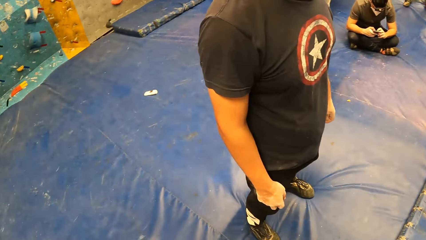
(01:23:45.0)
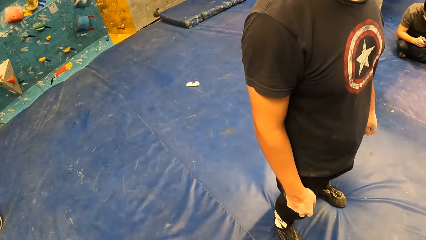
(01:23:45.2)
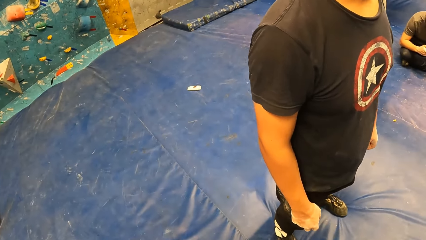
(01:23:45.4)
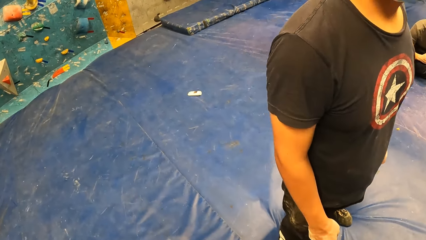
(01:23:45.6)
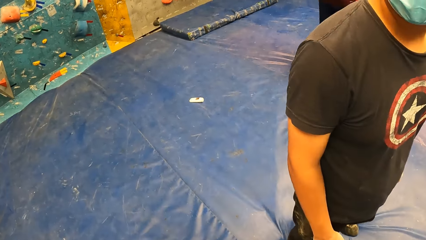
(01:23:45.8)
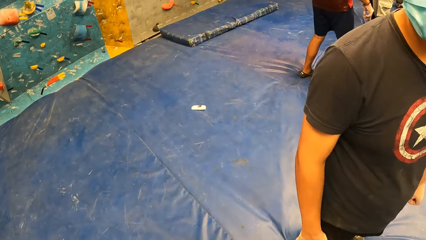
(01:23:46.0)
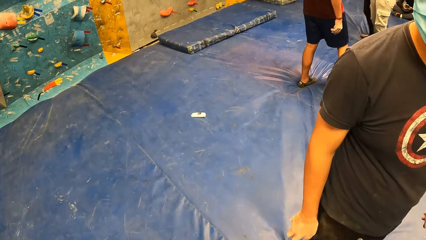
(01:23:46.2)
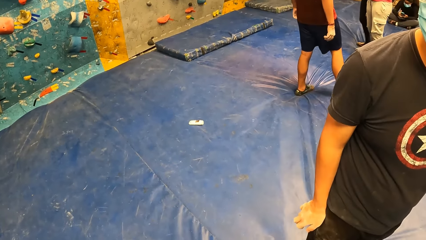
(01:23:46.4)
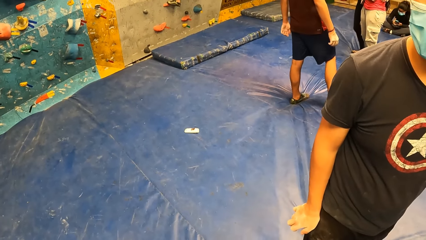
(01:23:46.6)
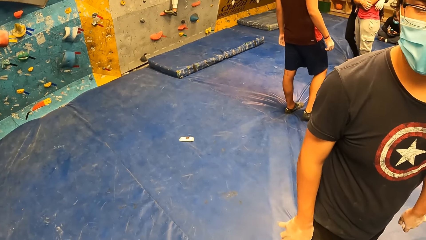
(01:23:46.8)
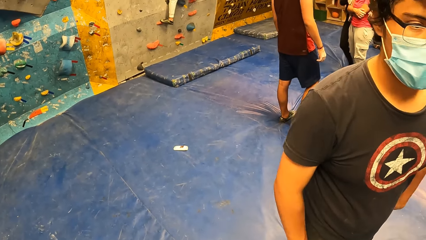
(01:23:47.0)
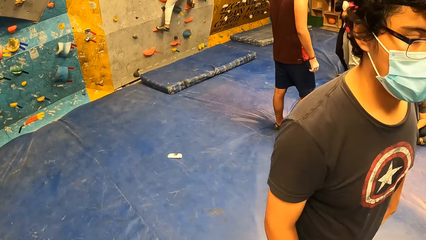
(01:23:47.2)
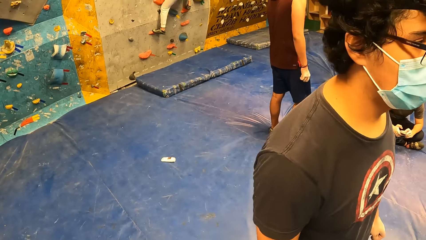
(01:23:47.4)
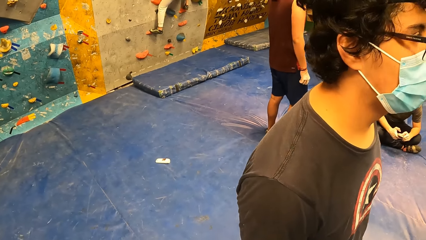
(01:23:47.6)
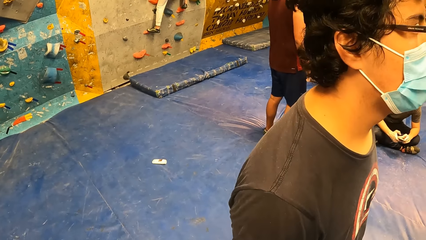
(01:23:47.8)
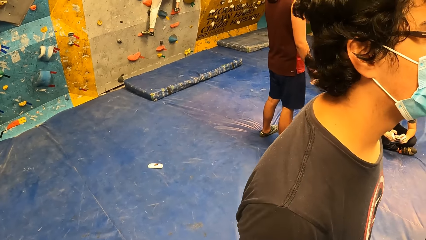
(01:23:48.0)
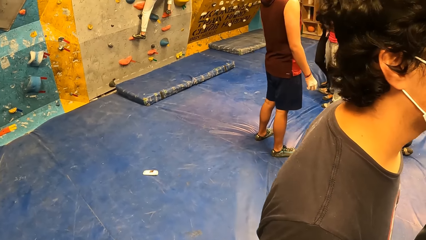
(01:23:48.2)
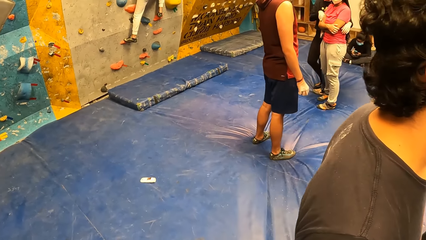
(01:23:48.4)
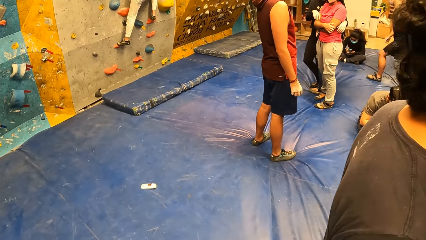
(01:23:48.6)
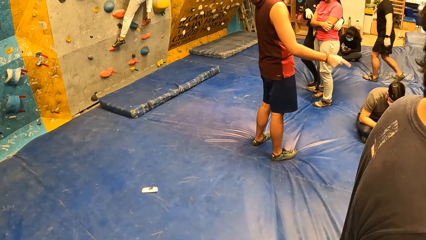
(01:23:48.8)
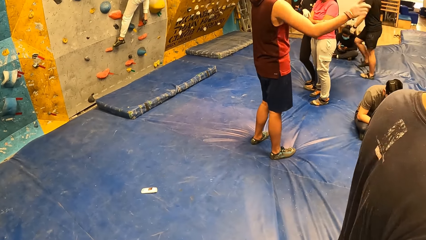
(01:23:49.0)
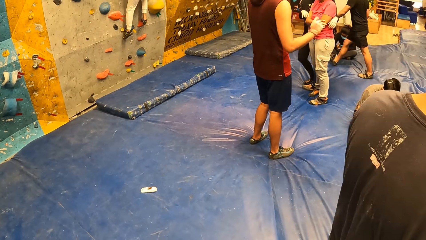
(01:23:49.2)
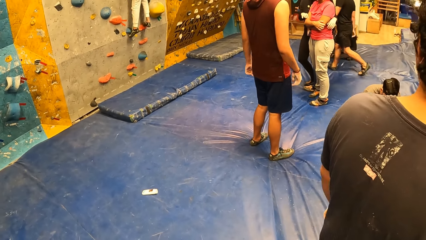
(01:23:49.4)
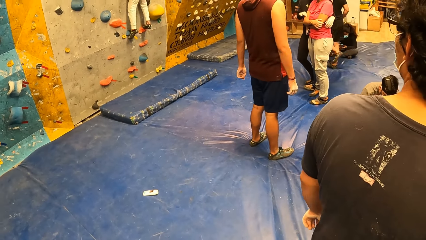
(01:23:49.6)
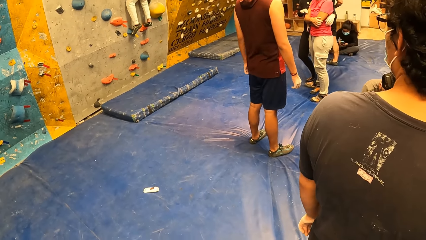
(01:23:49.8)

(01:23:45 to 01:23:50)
The camera wearer looks around.

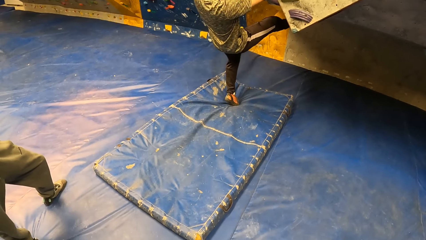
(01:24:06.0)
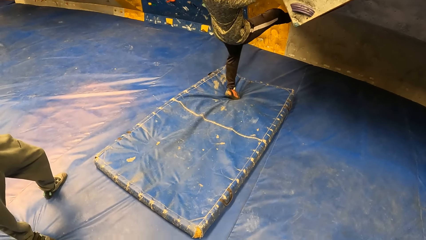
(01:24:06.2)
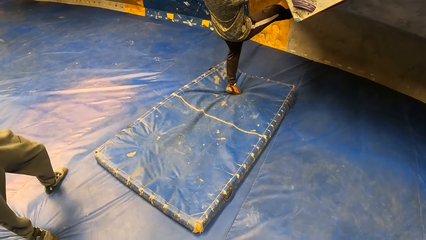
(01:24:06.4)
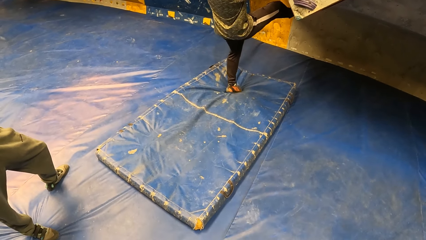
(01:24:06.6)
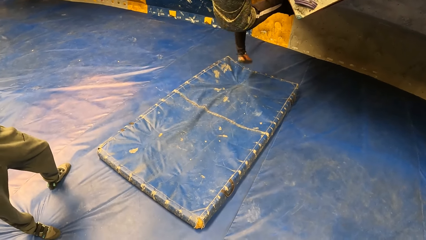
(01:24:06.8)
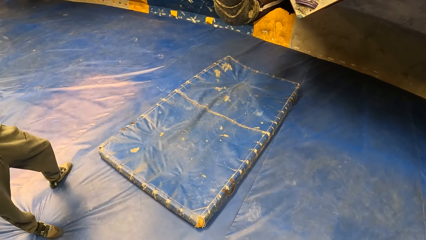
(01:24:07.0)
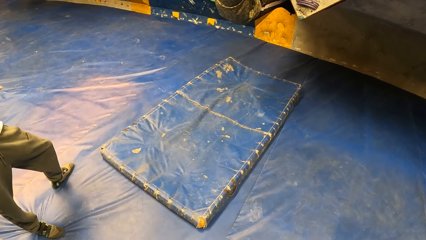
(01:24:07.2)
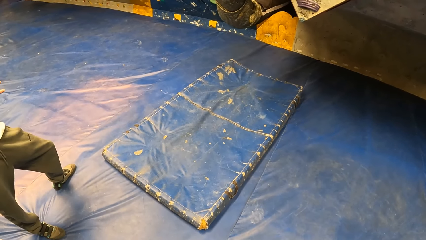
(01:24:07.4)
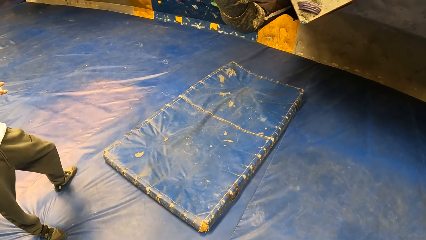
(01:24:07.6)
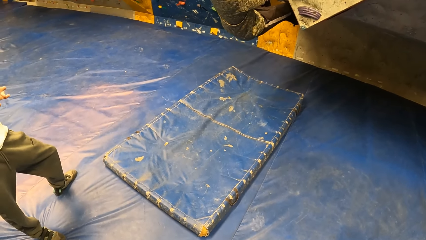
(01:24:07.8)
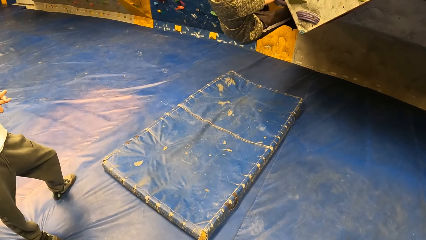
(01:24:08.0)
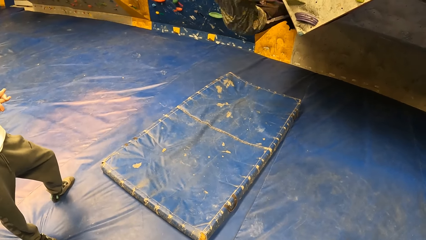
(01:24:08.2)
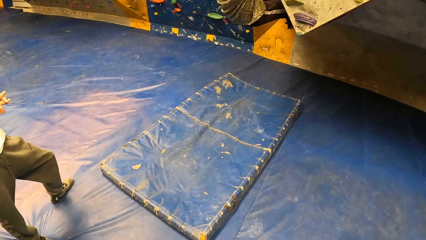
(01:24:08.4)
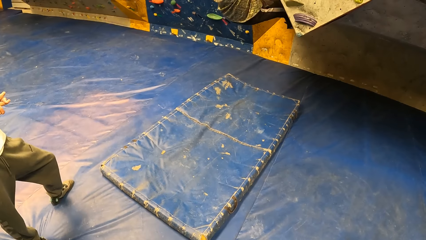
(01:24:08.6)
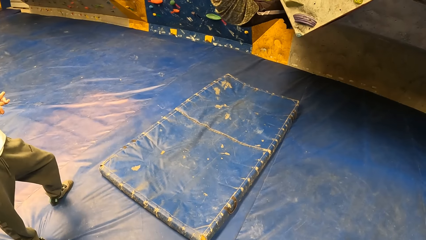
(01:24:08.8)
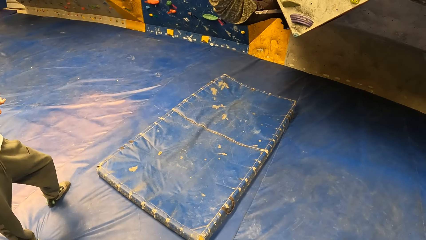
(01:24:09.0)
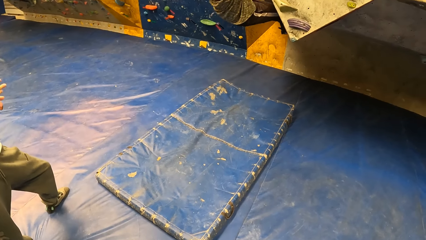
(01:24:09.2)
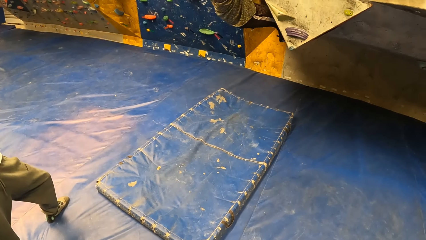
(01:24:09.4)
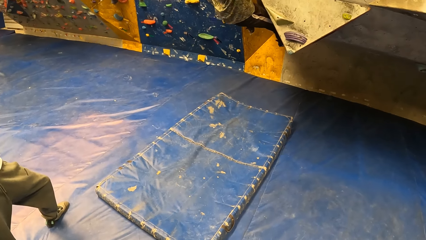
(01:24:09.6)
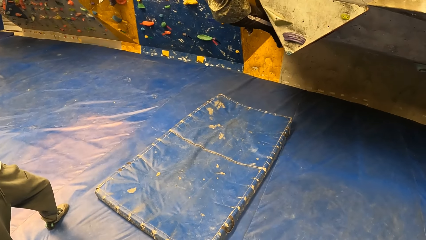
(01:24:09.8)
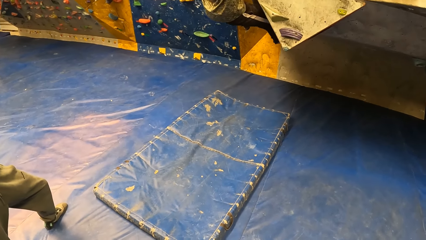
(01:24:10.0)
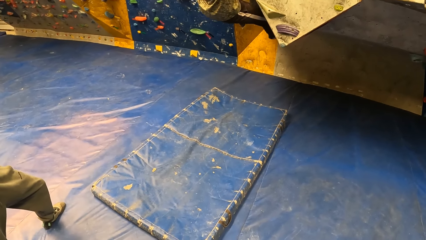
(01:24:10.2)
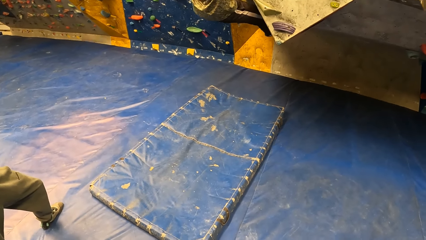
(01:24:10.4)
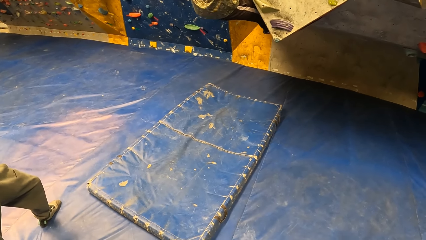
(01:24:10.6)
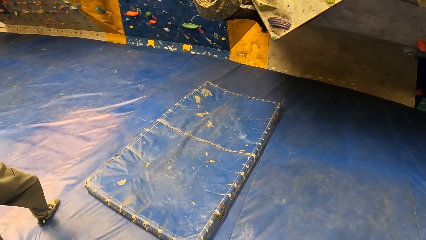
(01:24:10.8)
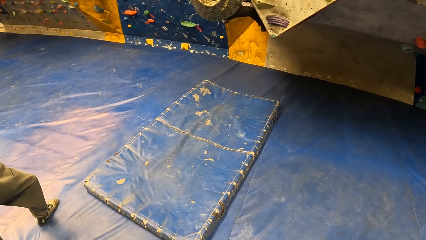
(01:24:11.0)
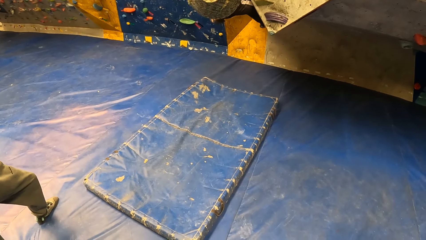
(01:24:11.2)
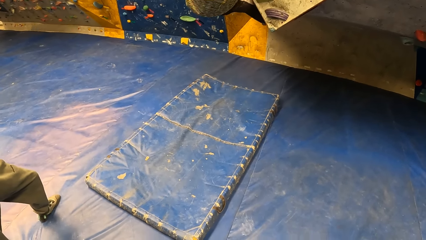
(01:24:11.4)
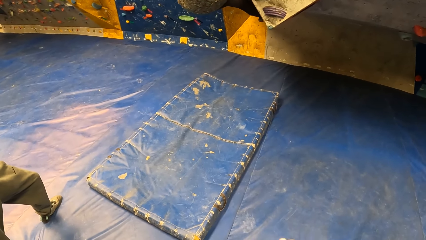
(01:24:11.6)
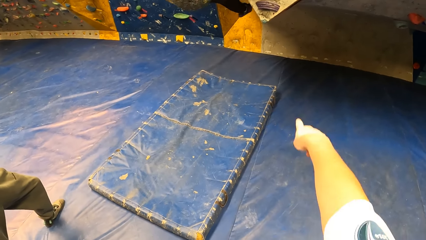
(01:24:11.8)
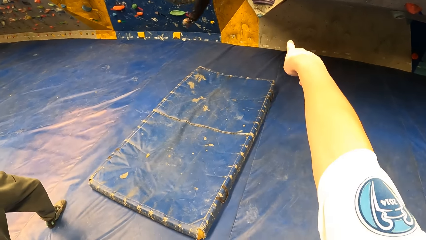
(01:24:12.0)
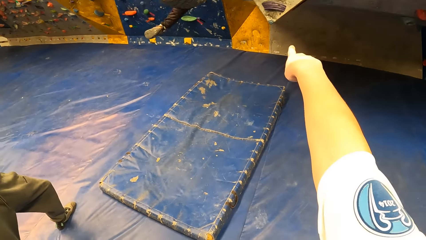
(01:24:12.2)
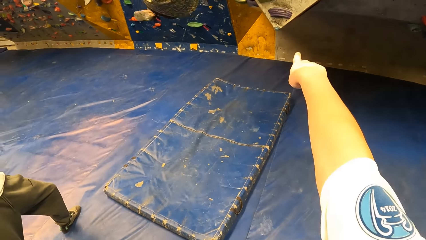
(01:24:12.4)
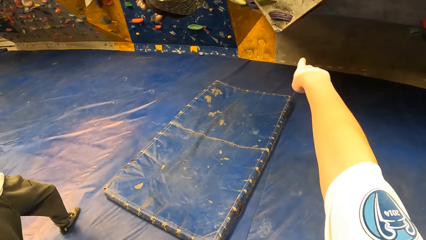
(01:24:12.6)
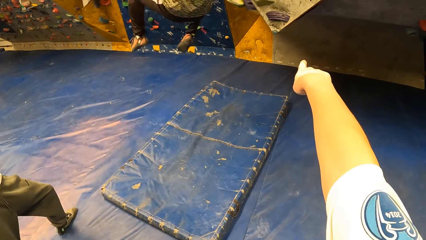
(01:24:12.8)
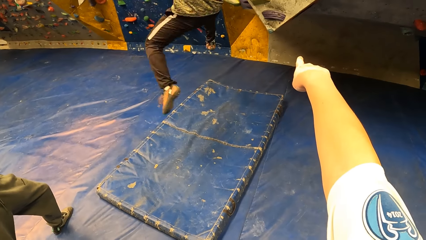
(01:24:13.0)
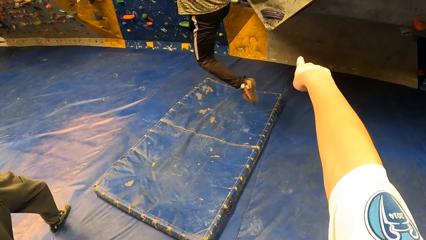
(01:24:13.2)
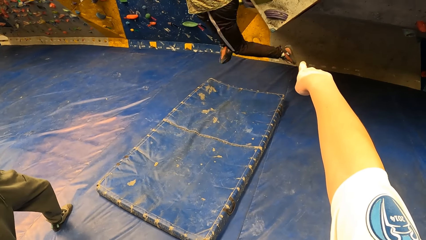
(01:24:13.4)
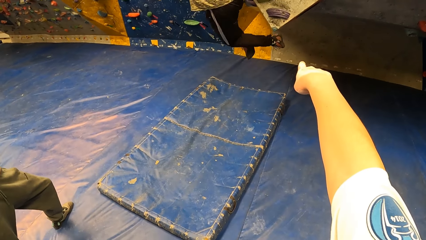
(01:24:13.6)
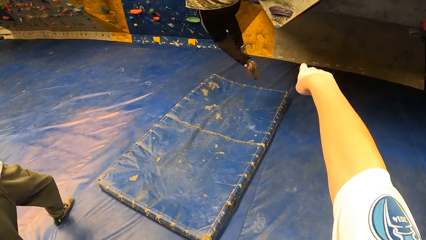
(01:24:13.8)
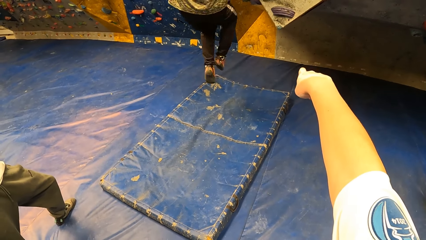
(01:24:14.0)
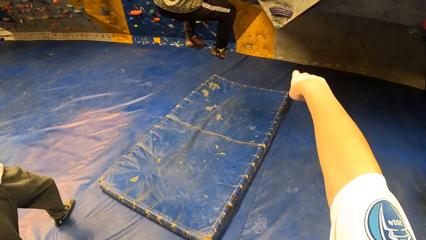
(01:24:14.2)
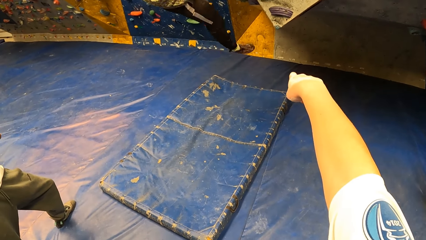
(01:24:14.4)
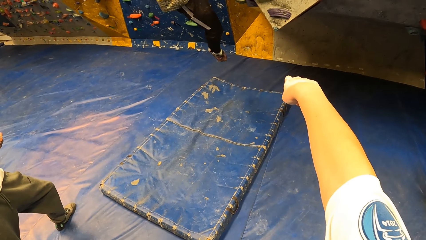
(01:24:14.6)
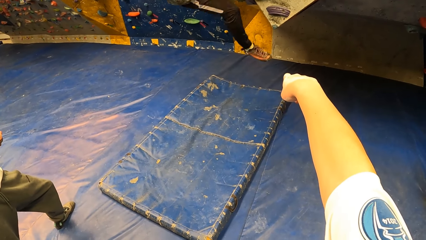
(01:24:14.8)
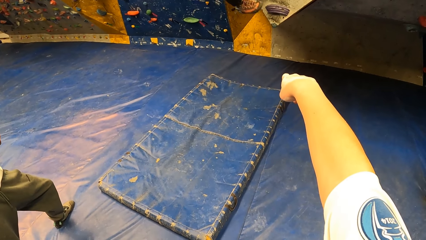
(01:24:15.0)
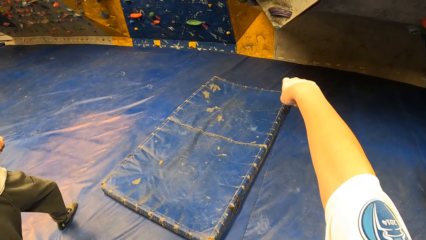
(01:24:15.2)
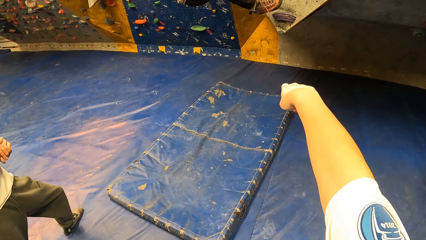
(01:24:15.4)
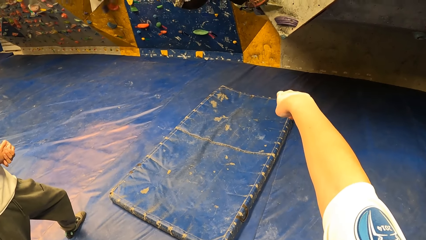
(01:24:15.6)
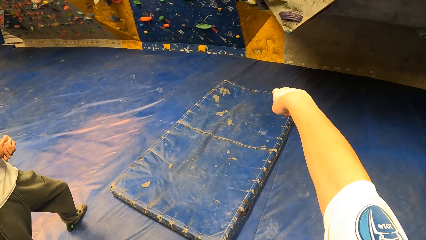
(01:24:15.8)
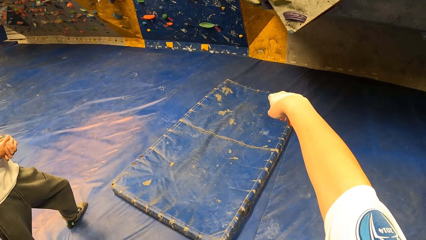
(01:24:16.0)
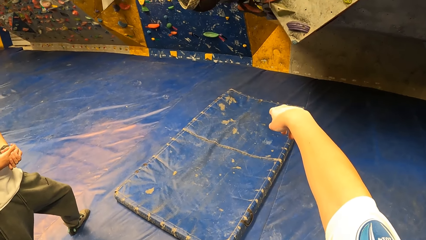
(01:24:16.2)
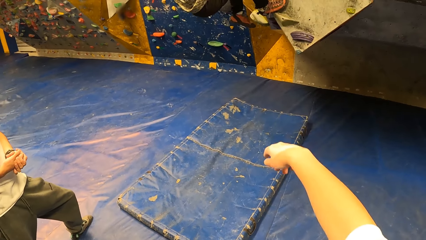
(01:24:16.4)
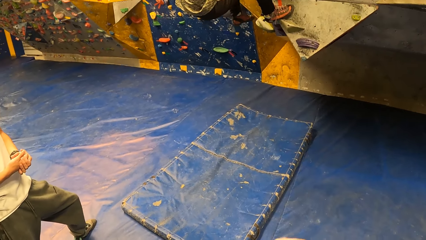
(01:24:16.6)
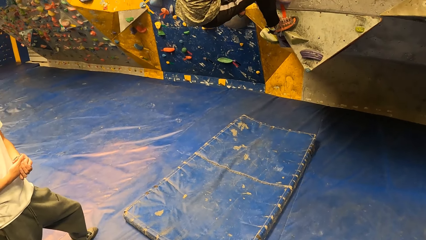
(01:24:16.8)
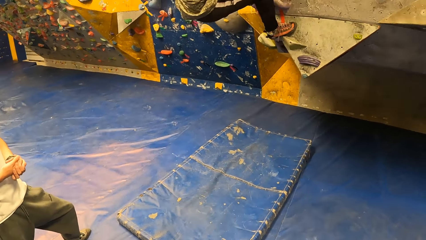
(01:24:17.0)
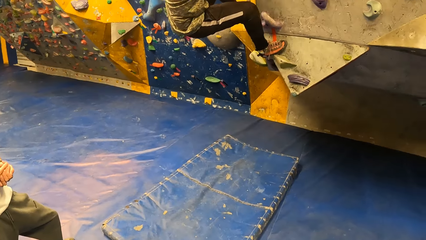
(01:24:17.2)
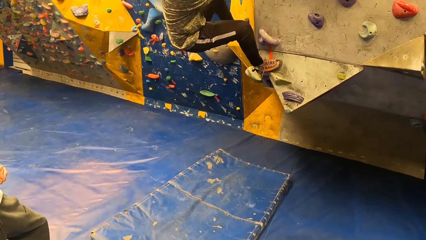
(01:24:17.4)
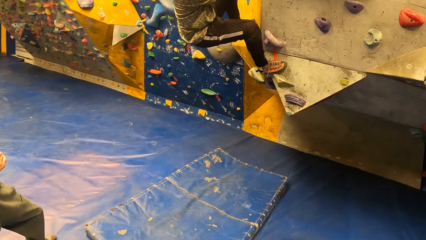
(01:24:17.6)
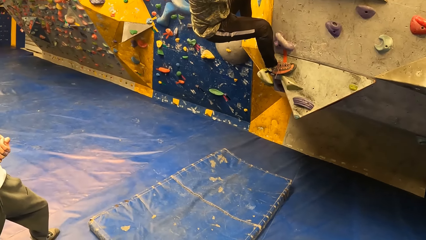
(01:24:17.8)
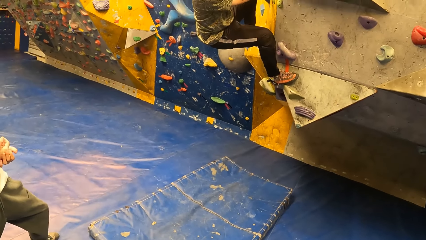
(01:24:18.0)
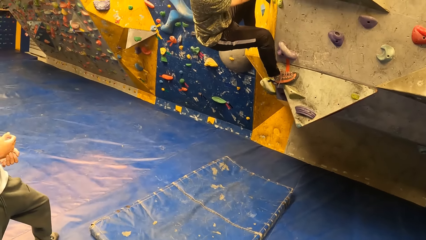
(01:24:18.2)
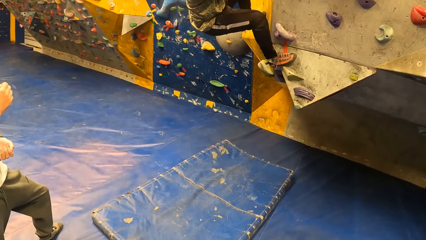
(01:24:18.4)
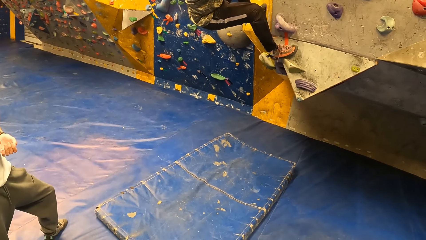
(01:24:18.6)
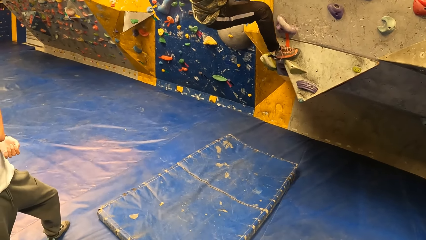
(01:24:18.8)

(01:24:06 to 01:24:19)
A man climbs the wall. The camera wearer points at the wall with his right hand.
